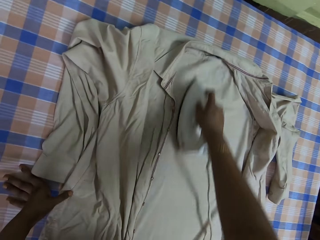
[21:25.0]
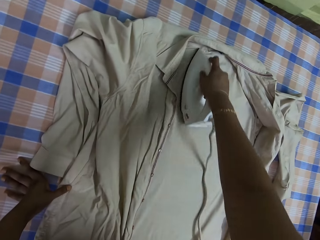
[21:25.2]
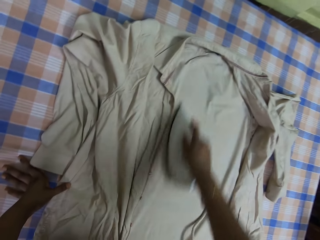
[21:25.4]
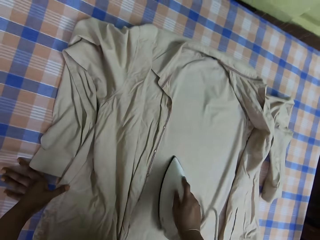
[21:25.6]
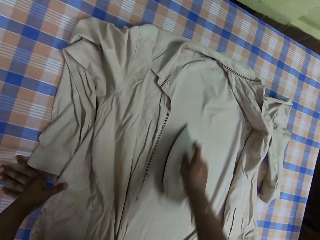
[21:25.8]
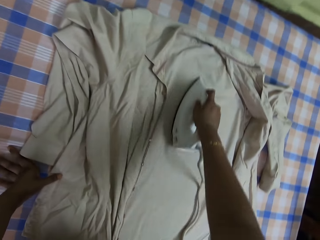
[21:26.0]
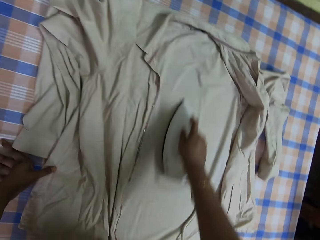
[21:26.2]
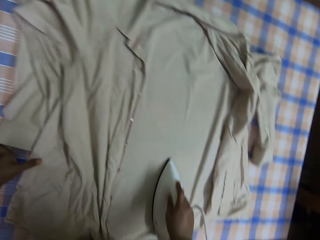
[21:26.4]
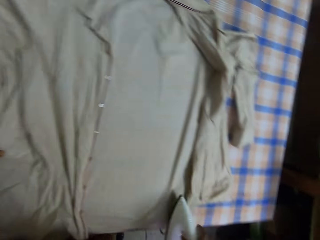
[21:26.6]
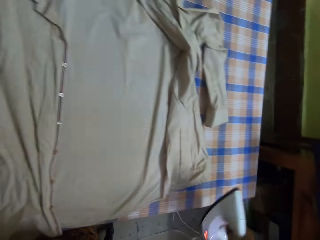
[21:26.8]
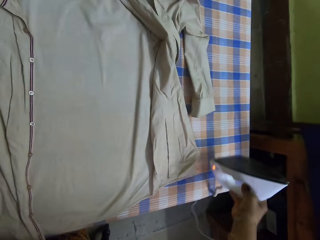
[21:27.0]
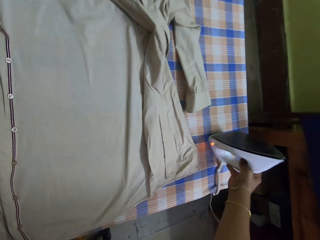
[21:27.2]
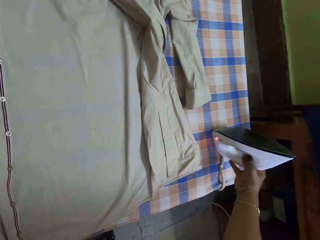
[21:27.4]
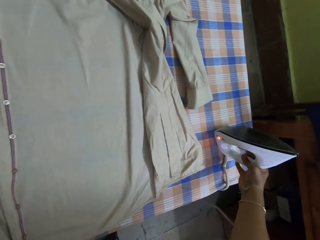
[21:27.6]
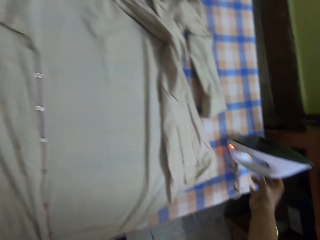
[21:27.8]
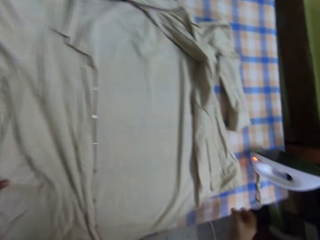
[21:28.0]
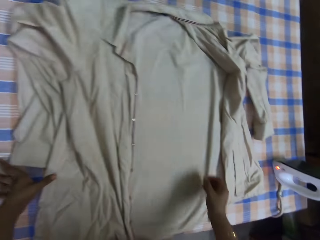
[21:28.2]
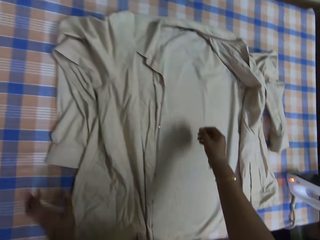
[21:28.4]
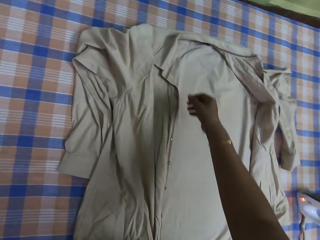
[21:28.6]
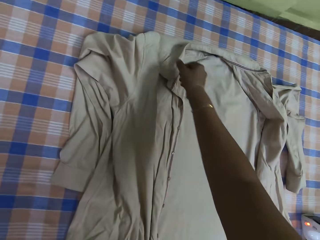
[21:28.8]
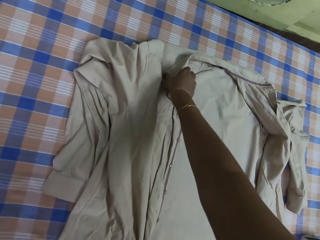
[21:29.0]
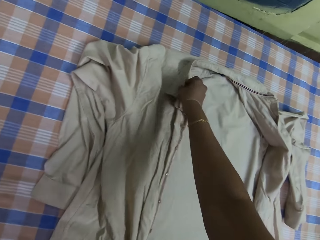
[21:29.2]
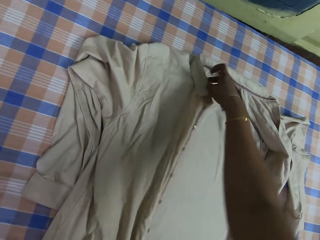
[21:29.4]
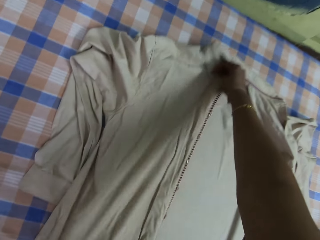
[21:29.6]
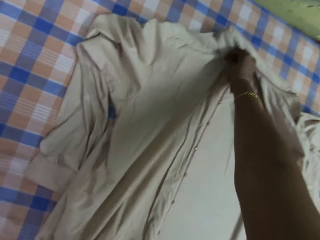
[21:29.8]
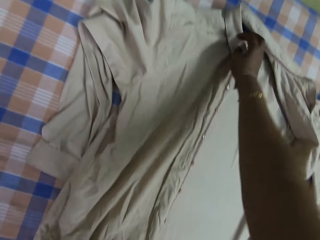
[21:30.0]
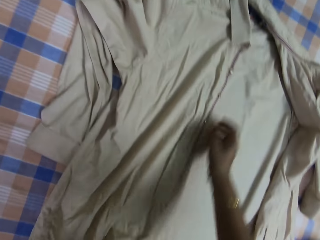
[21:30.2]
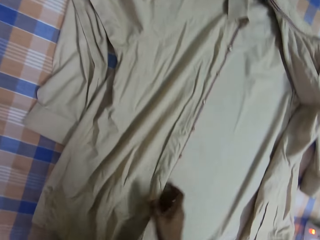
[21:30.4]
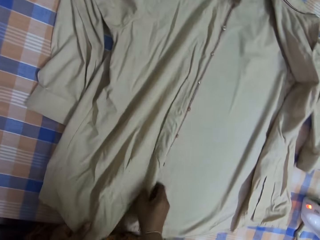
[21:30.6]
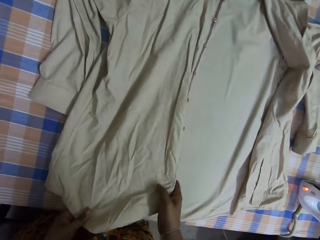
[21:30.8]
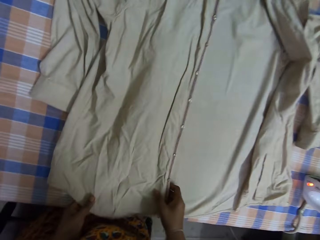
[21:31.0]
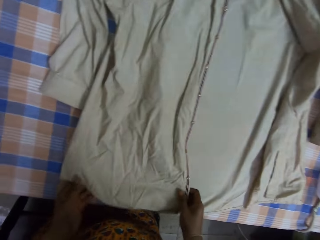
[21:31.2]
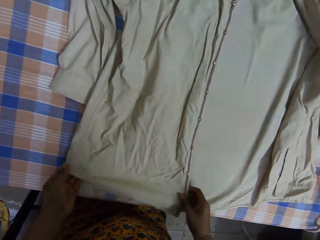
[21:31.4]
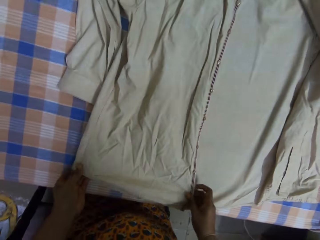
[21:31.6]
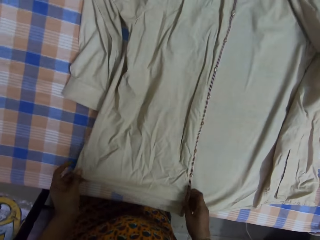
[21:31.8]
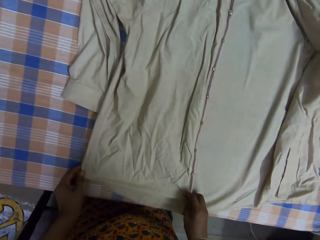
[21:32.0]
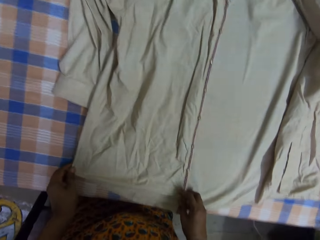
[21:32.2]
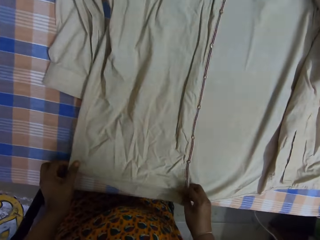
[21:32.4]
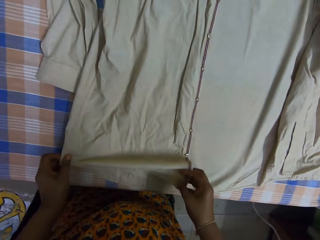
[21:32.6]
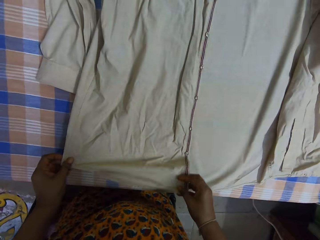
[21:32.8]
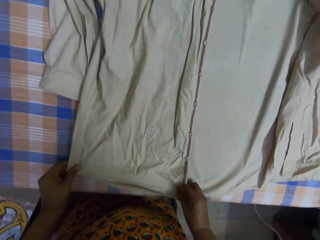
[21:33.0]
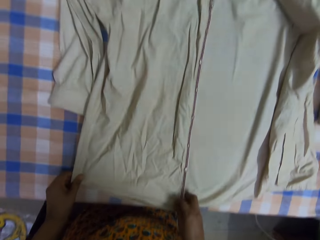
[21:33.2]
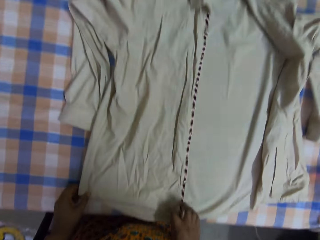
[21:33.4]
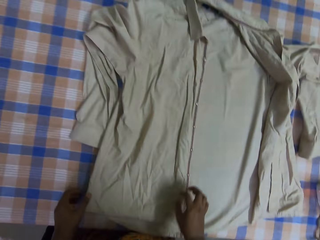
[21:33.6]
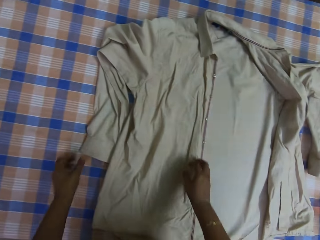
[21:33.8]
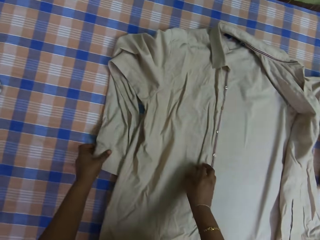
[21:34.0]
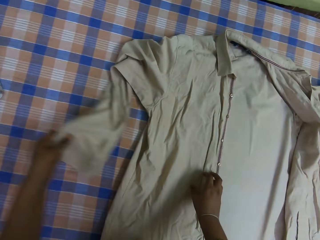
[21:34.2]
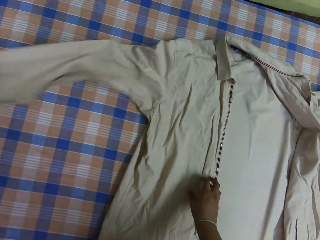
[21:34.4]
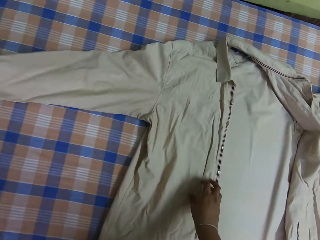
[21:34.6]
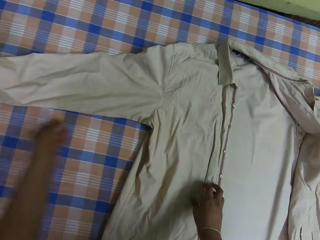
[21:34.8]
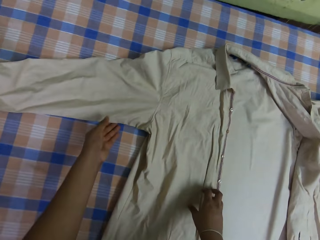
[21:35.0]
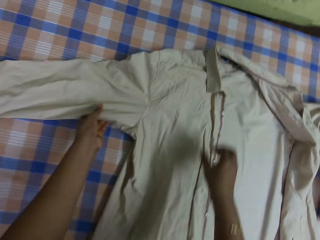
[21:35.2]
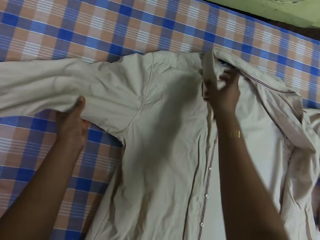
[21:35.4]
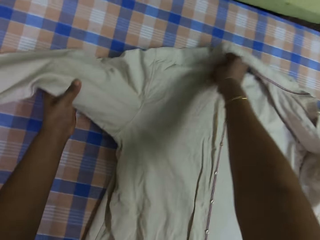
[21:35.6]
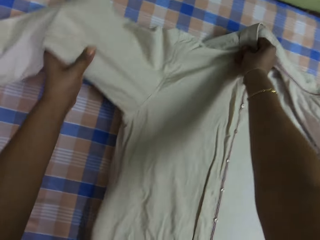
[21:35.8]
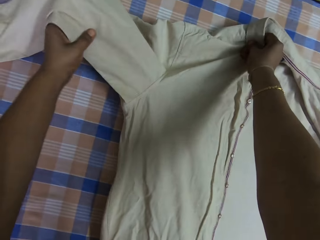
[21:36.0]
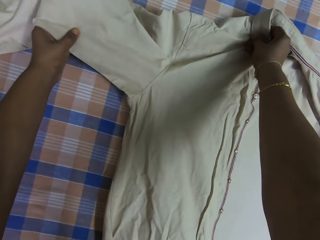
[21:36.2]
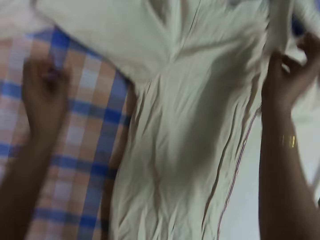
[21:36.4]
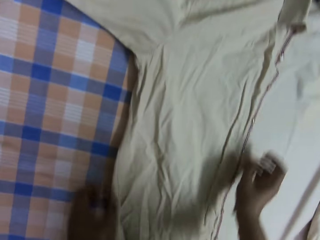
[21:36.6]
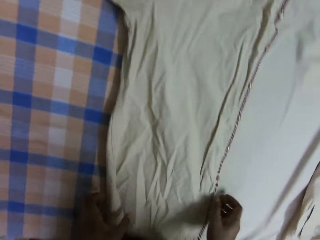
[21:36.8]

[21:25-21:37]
The camera wearer puts the iron box on the ironing table. They adjust the cloth. They touch the shirt on top of the table.

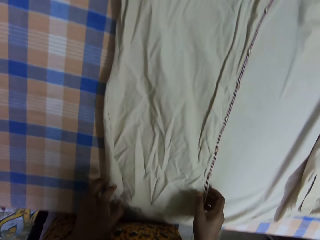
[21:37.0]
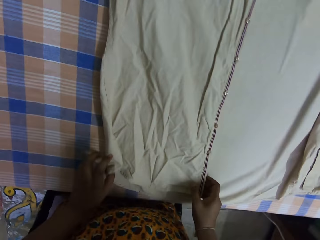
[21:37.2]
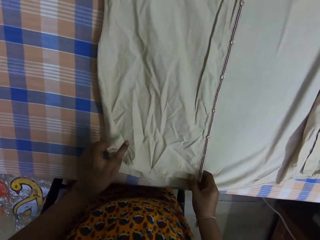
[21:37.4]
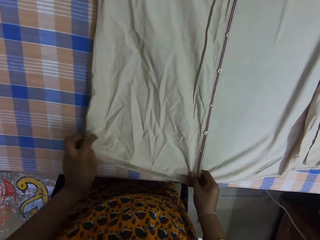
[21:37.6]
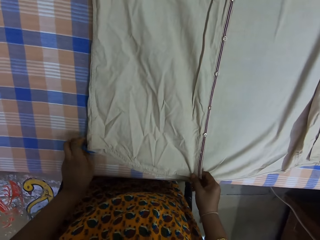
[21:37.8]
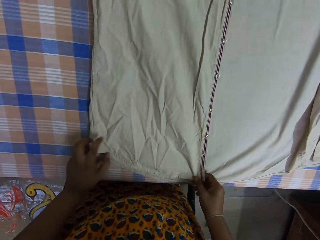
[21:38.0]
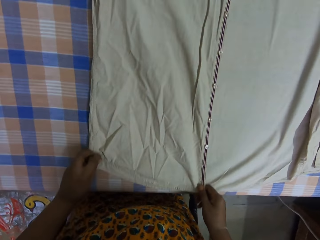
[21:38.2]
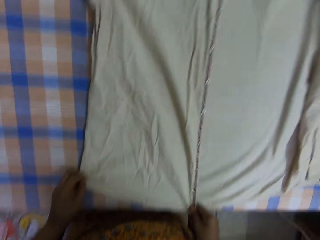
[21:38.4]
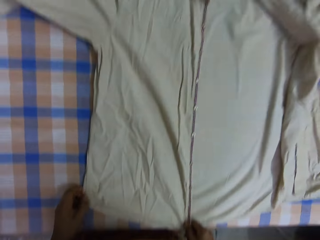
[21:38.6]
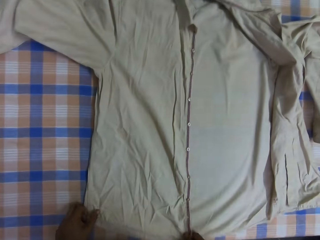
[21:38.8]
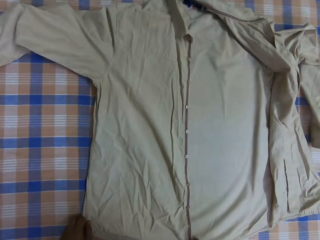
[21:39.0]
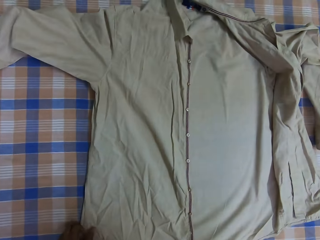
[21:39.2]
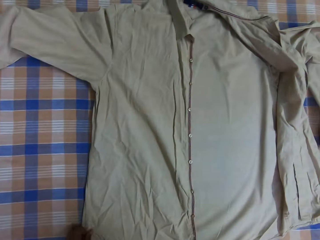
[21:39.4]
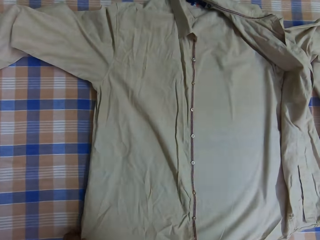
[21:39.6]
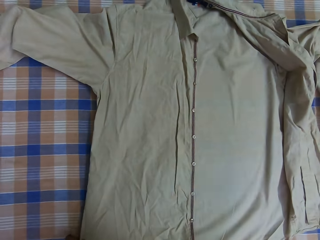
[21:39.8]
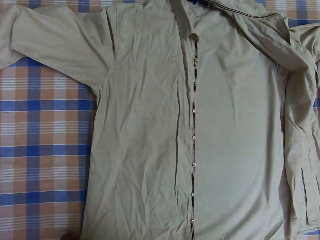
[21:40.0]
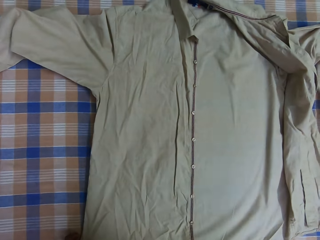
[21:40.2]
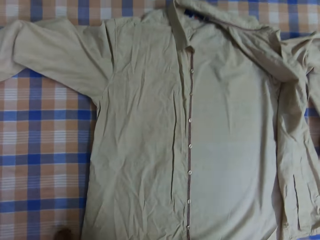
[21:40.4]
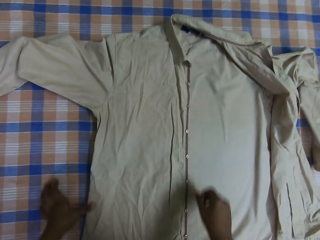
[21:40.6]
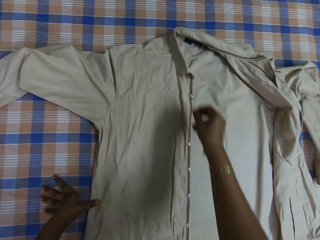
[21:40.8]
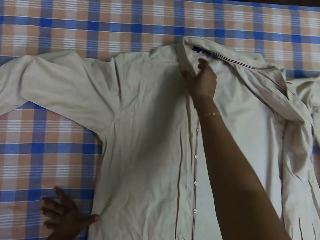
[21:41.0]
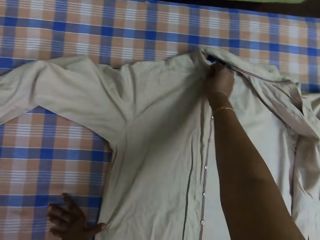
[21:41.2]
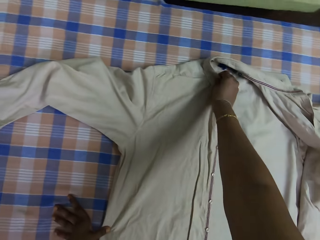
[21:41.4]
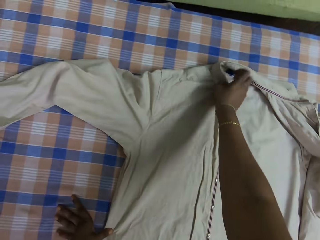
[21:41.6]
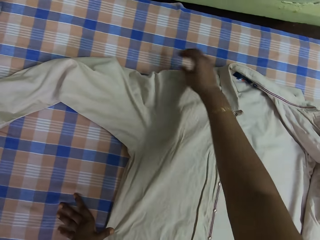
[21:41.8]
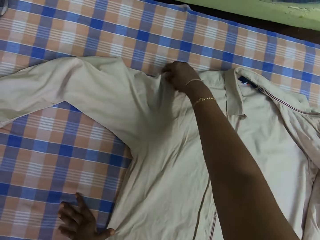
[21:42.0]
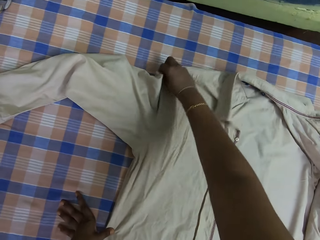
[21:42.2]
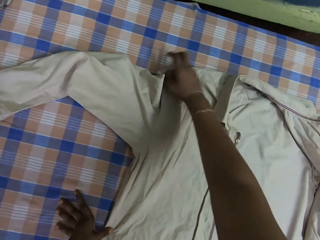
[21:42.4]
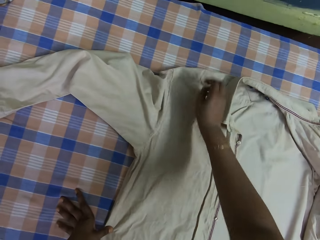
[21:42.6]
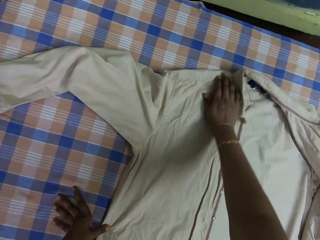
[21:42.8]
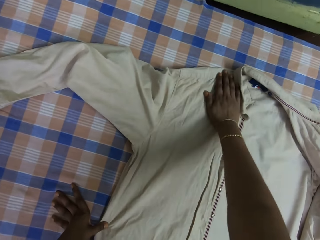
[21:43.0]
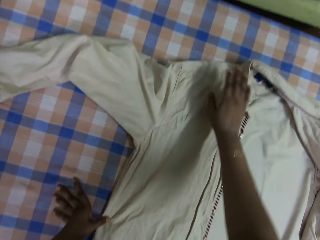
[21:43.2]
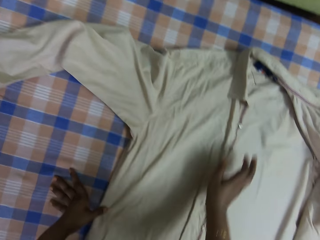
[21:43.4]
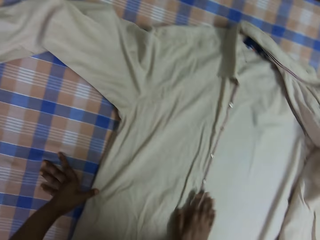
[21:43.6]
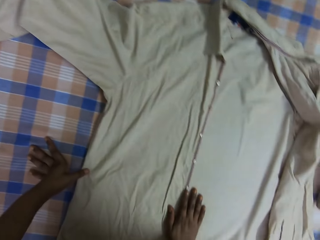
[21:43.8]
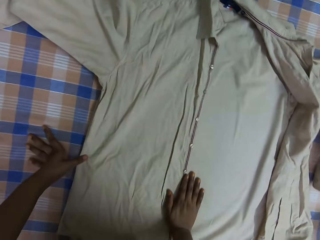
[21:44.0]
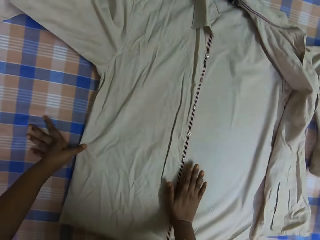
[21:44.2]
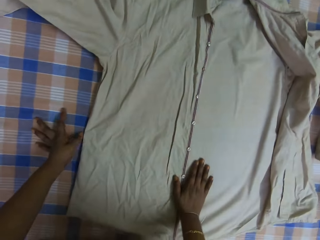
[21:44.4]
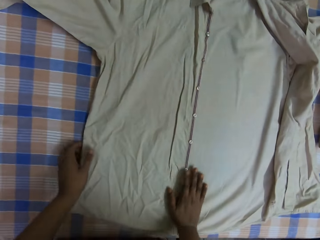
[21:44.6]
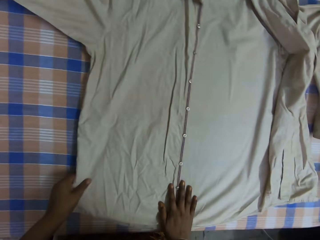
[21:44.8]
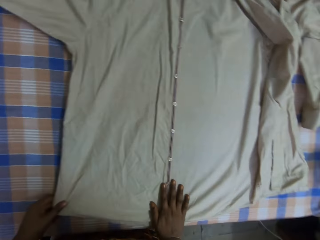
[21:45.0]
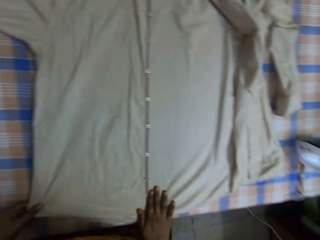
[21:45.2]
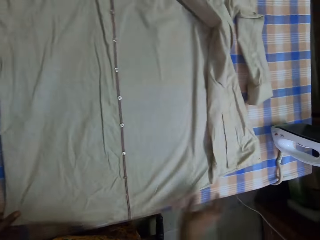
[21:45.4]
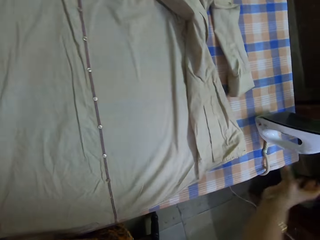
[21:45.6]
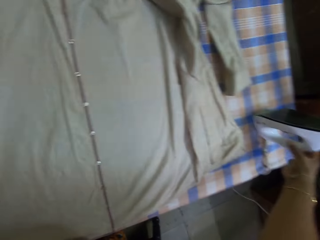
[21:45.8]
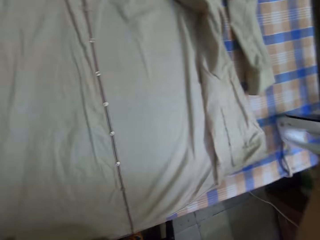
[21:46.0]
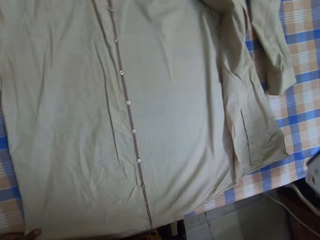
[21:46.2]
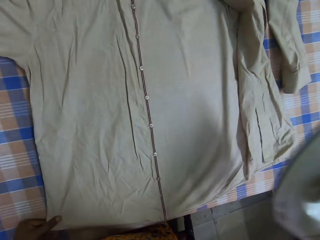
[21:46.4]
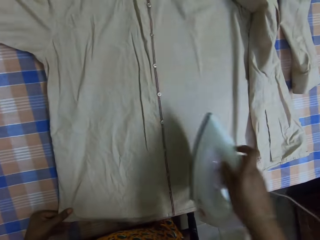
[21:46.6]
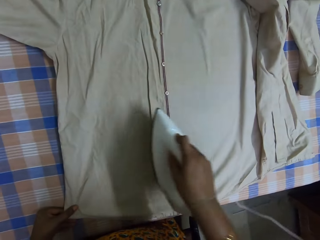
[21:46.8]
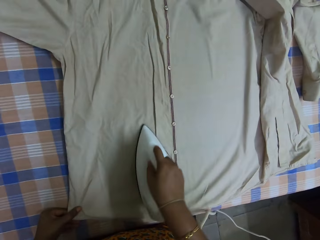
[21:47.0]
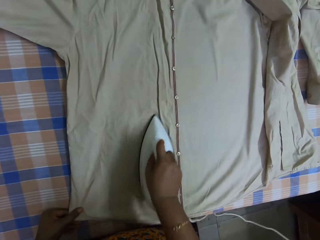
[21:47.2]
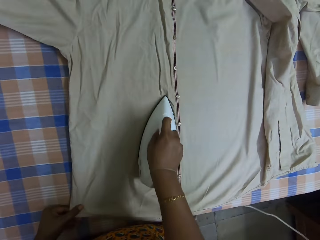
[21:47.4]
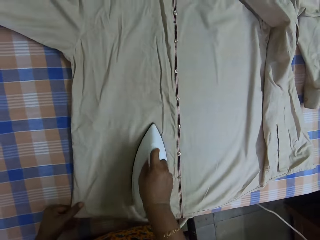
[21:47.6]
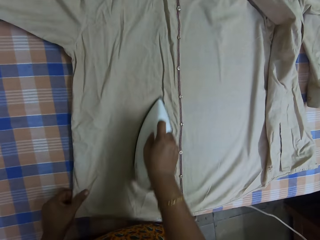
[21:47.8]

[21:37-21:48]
The camera wearer picks up the iron box on top of the table. They iron the shirt with the iron box.
